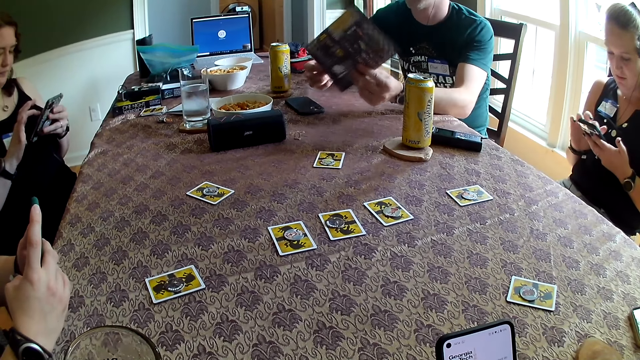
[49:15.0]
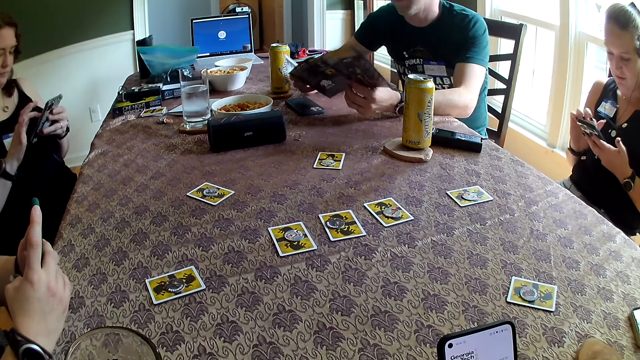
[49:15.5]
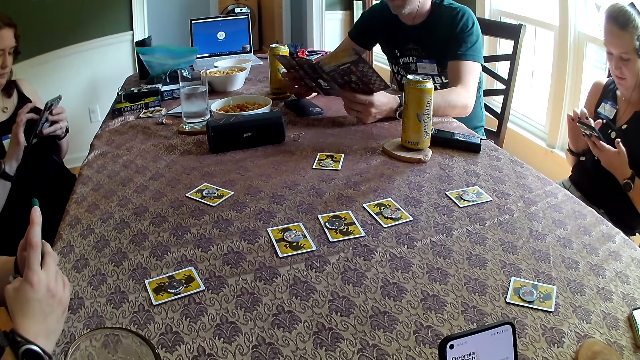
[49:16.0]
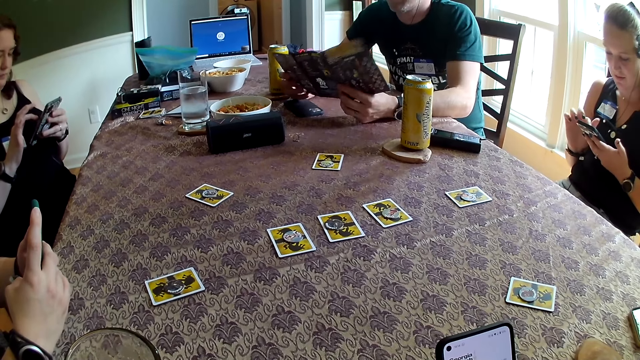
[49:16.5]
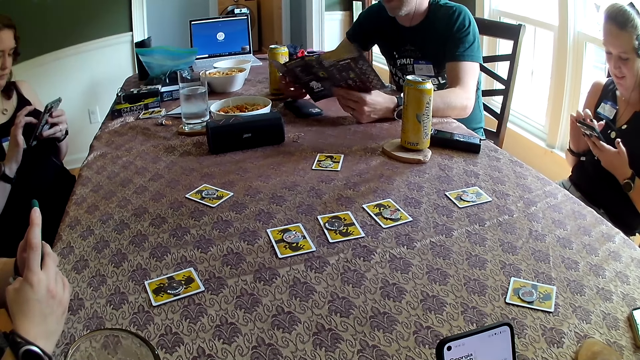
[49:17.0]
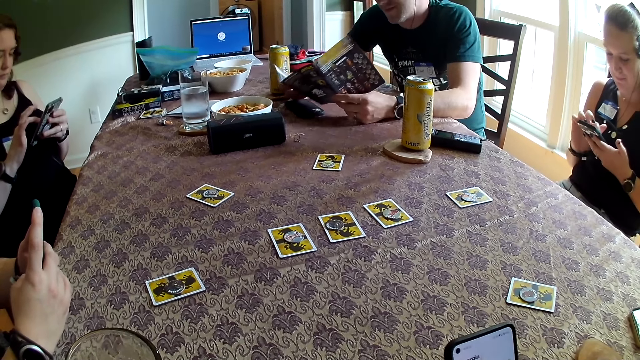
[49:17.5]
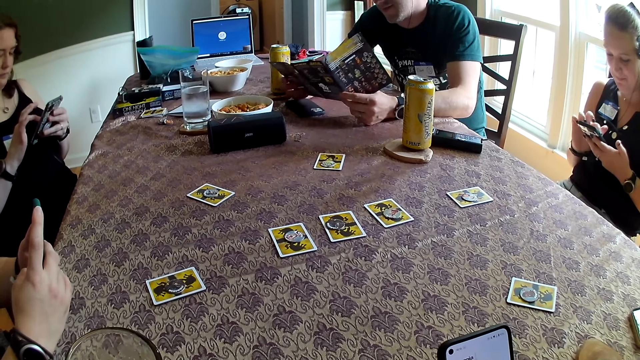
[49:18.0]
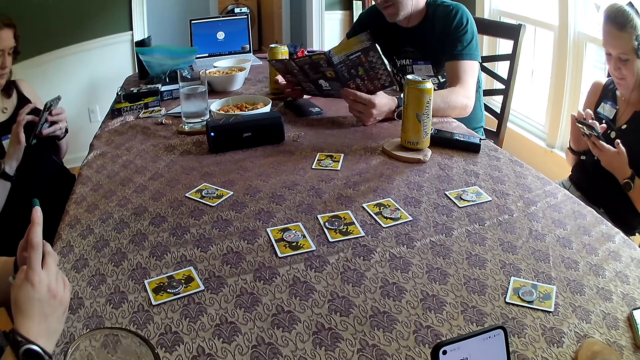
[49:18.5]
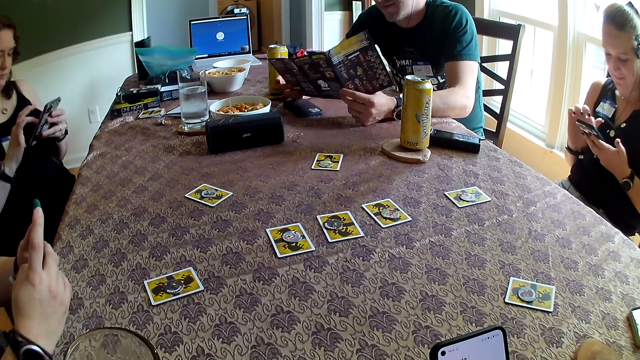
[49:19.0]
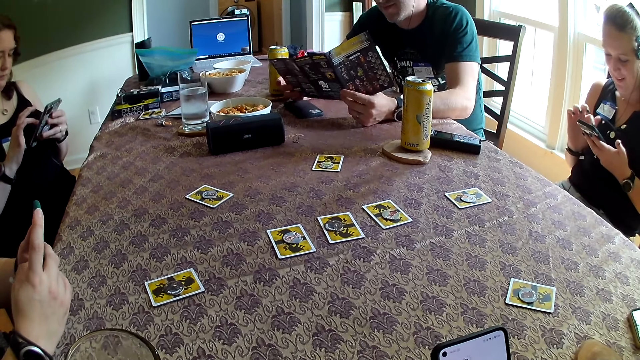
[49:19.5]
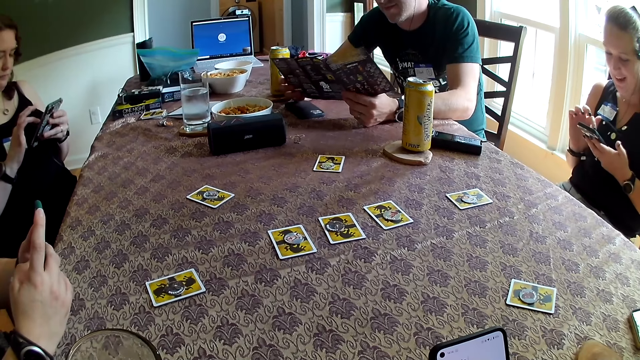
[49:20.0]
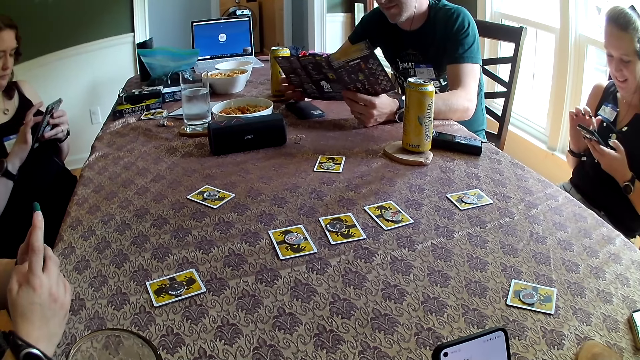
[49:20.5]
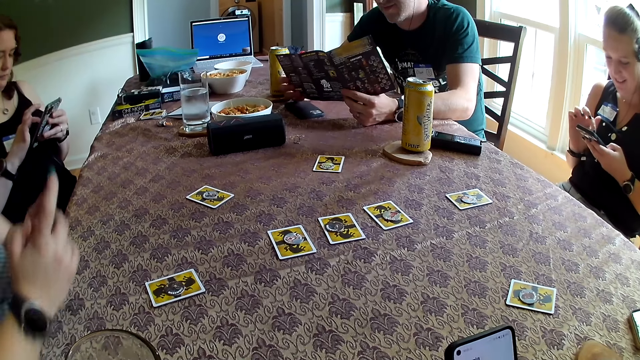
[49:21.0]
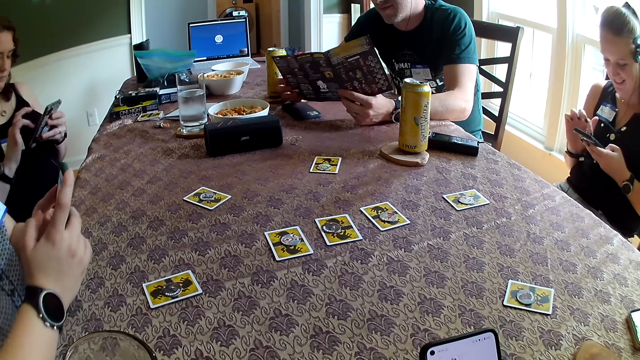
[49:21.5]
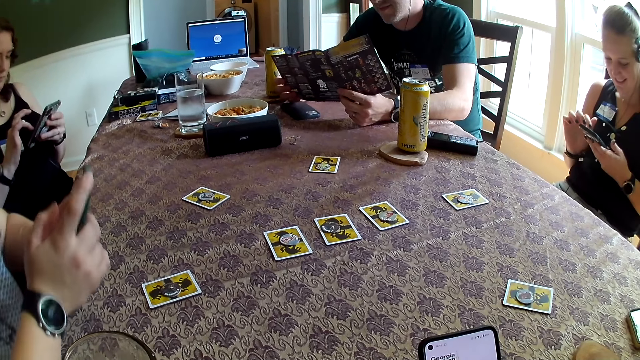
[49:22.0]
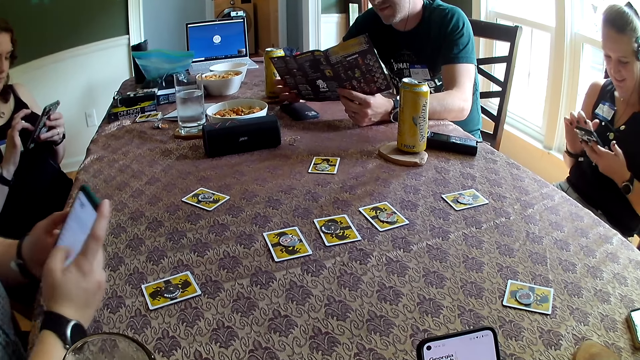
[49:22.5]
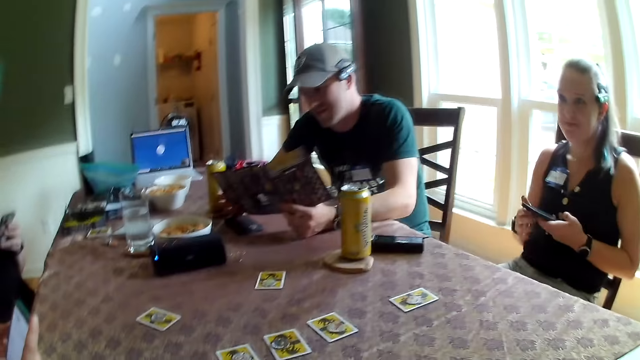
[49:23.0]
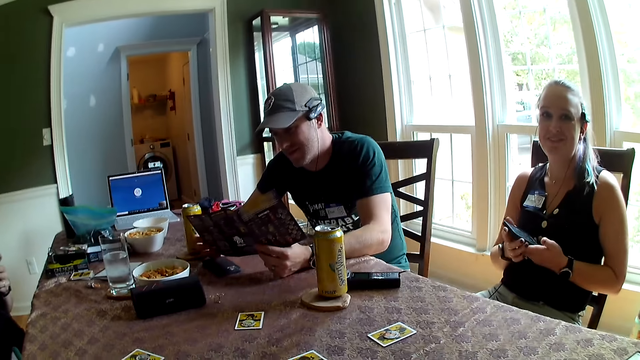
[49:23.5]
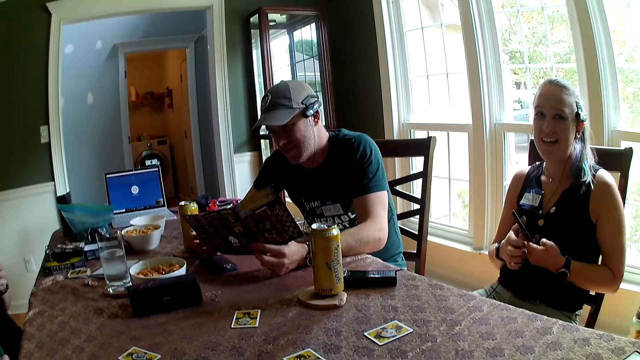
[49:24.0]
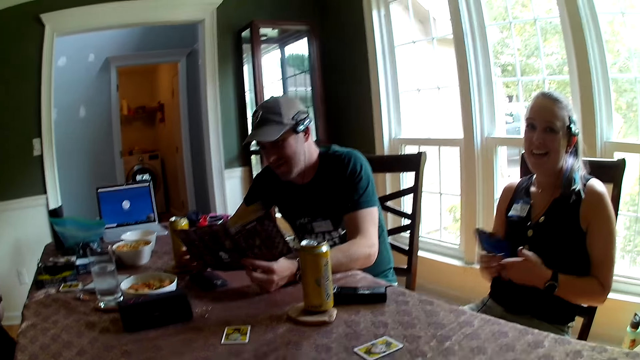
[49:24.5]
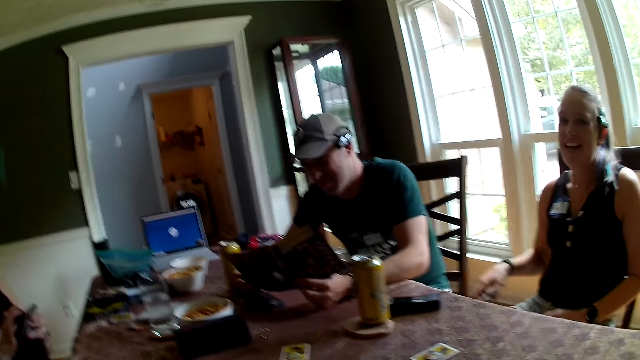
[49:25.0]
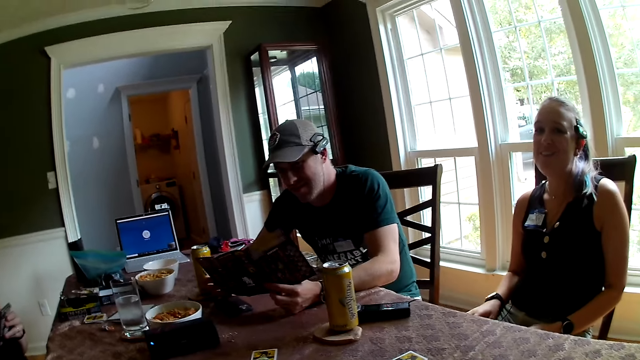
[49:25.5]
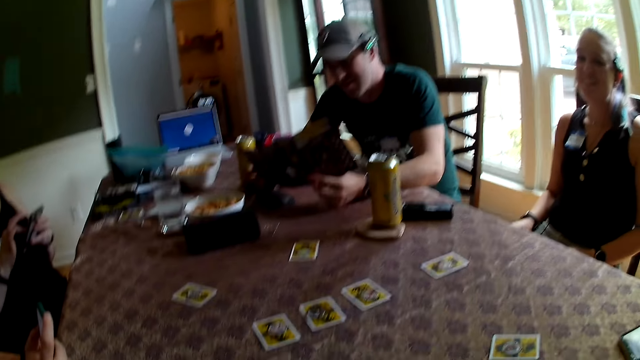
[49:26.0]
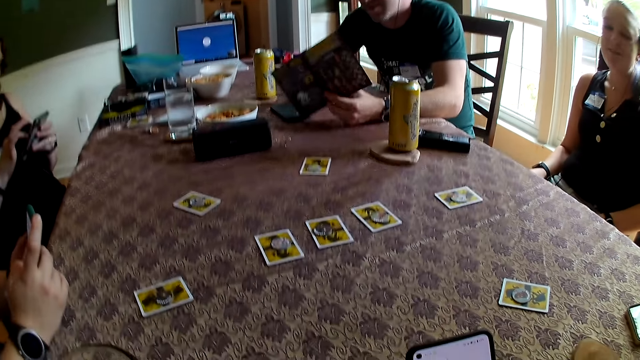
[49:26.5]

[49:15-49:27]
A man reads the booklet. The camera wearer converses with a woman. The woman drops her phone on her body with her right hand. The camera wearer talks to another man.

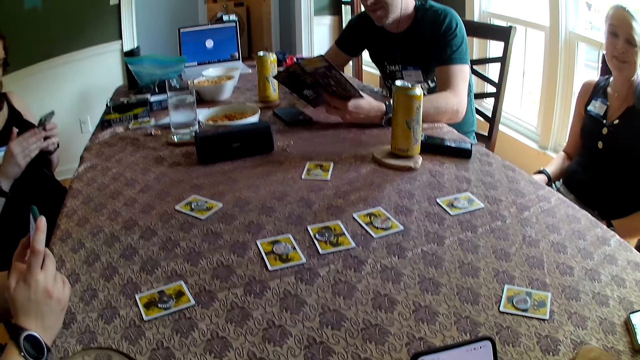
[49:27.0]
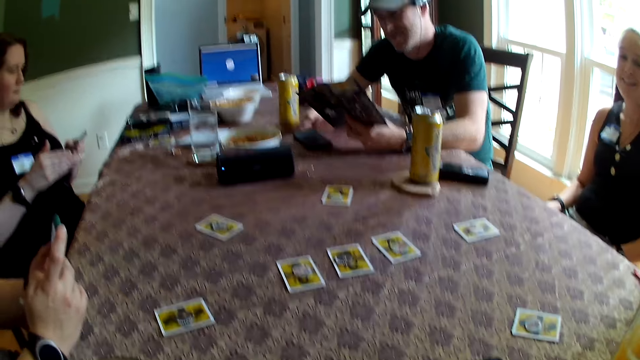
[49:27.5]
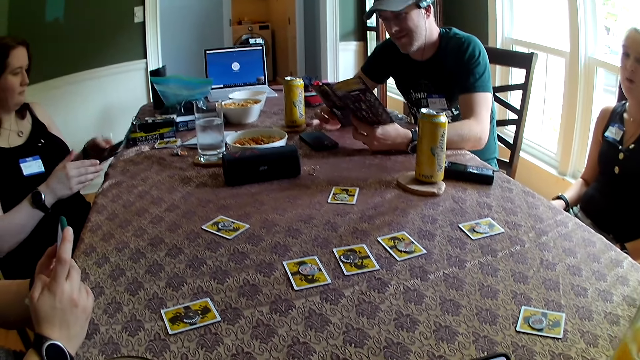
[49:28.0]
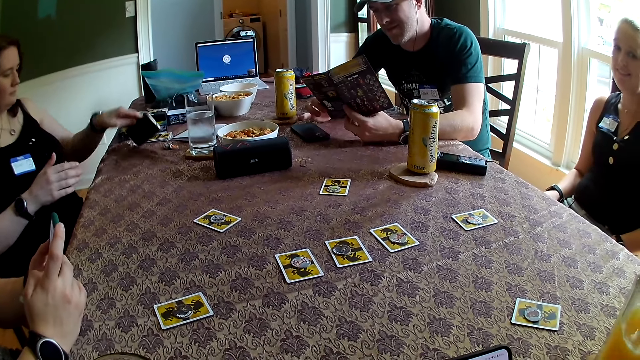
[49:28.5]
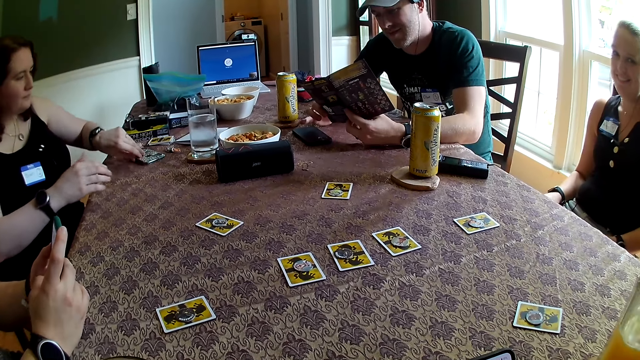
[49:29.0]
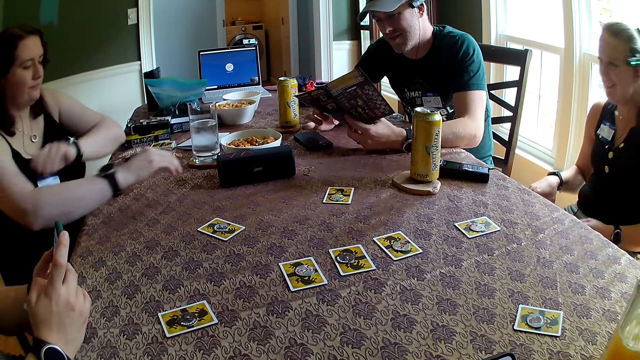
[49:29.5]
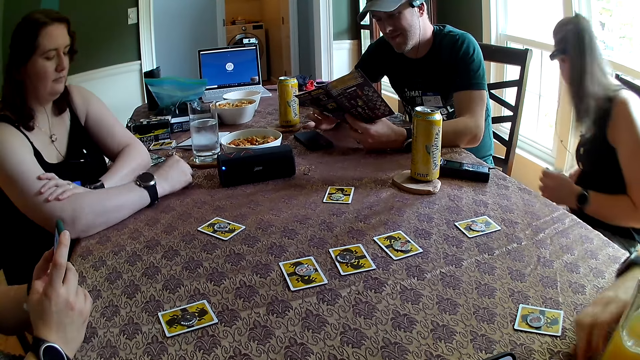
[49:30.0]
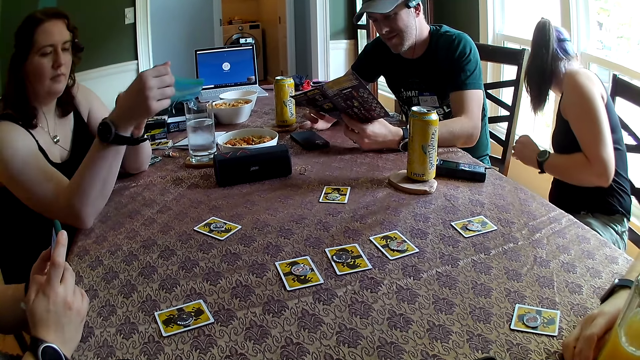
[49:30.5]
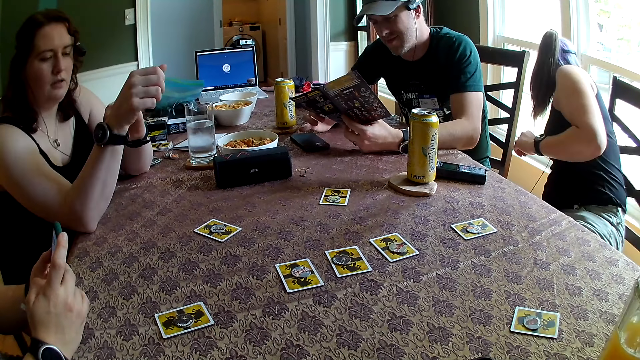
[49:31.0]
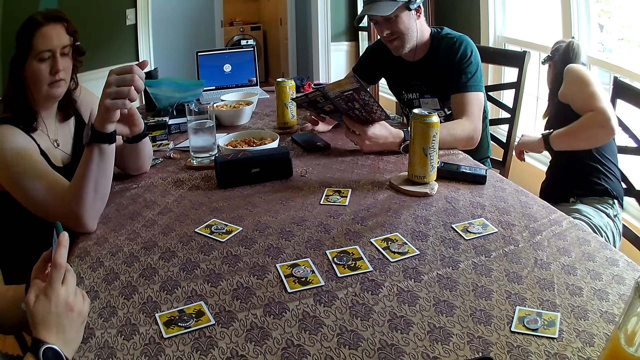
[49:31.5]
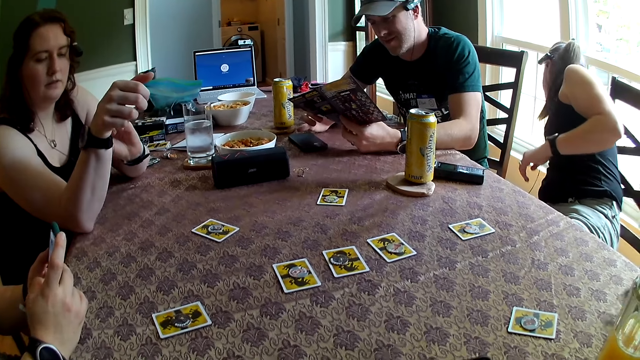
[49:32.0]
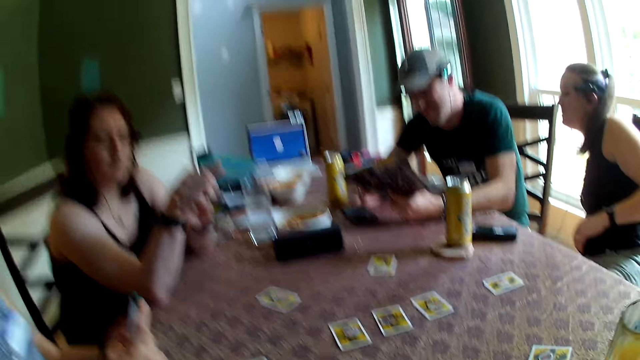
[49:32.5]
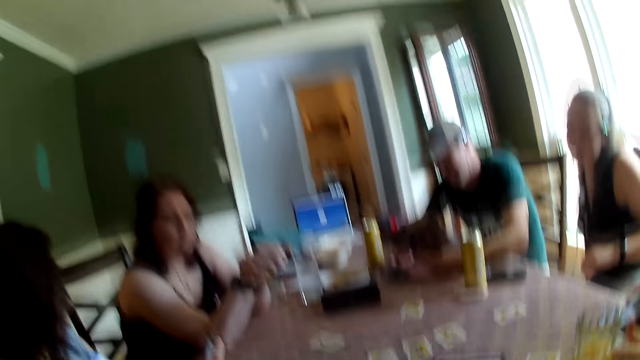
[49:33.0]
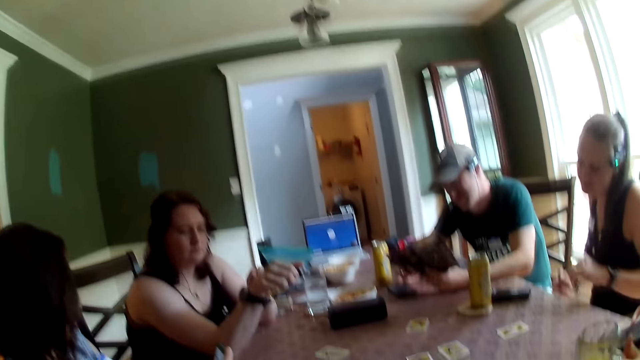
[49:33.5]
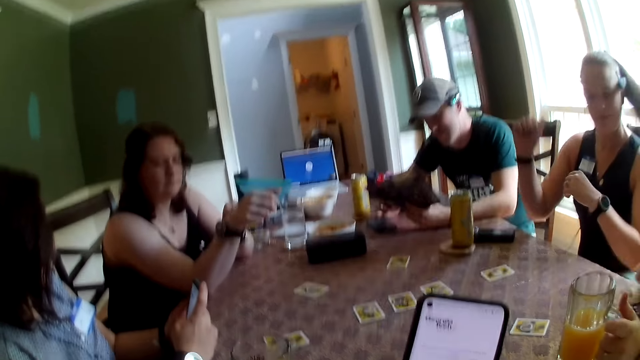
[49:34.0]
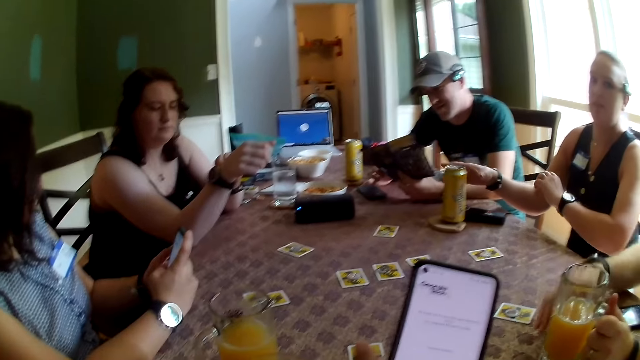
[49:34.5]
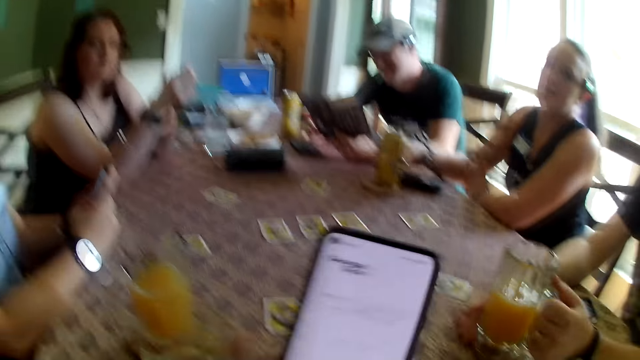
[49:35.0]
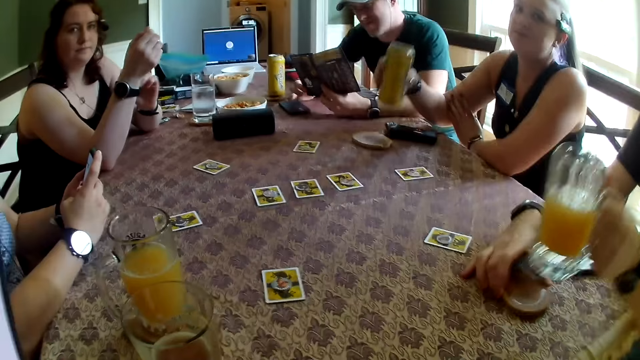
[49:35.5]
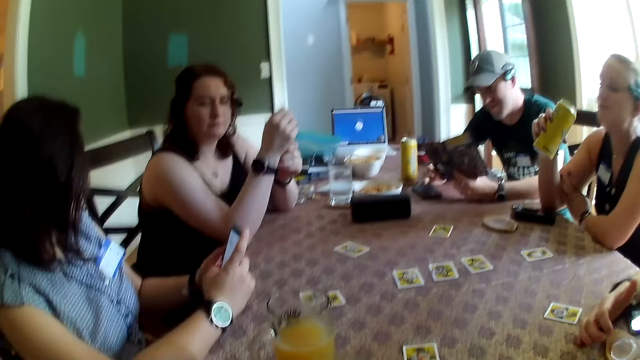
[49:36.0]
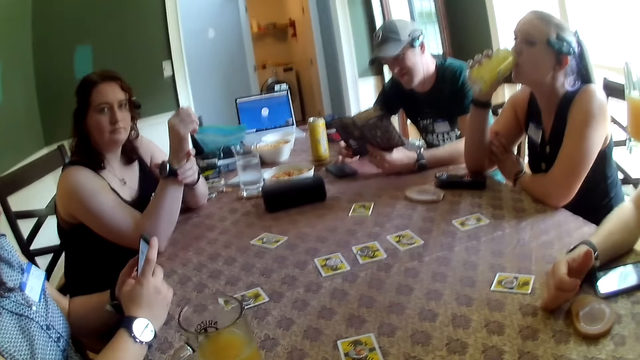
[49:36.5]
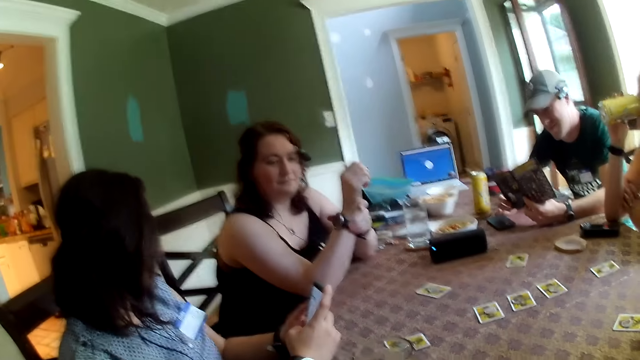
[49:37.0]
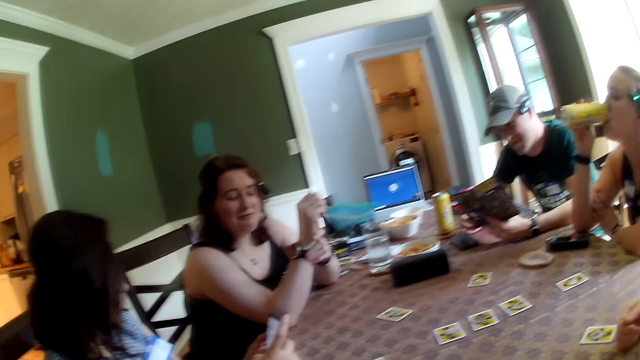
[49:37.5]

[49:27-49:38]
A man drops the glass of juice on the dining table with his left hand. A woman drops her phone on the dining table with her left hand. The man places his right hand on the dining table. The woman drops her hands on the dining table. Another man drops the phone on the table. The woman adjusts a wrist watch on her right wrist with her left hand. The first man drops his phone on the dining table with his right hand. The camera wearer touches his nose with his right hand. The first man moves a cup tray on the dining table with his right hand and picks the glass of juice from the dining table with his left hand. Another woman picks a can drink from the dining table with her right hand. The first man holds the glass of juice with his left hand. The other woman drinks from the can drink with her right hand.
